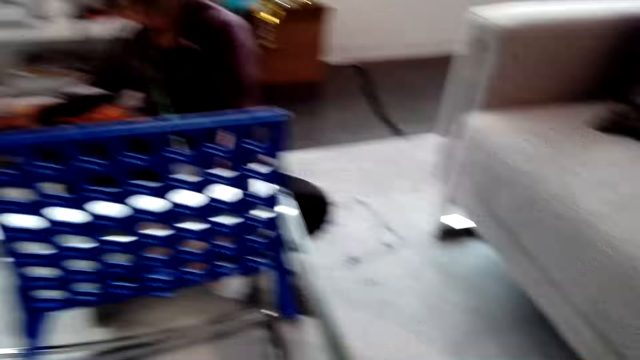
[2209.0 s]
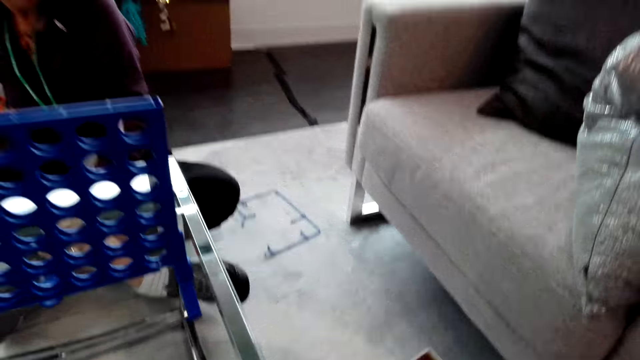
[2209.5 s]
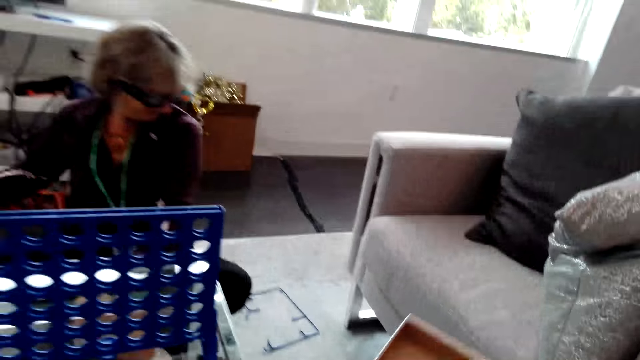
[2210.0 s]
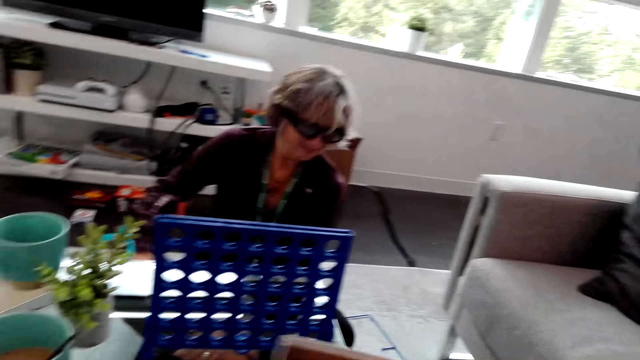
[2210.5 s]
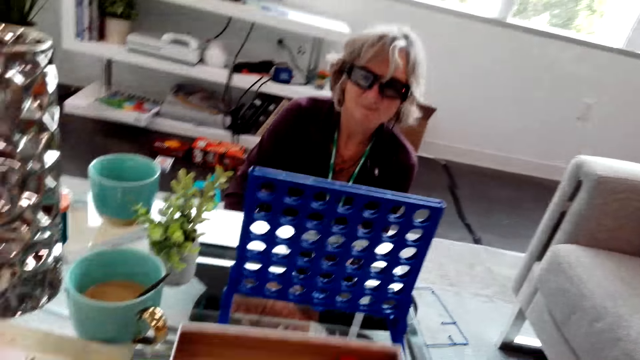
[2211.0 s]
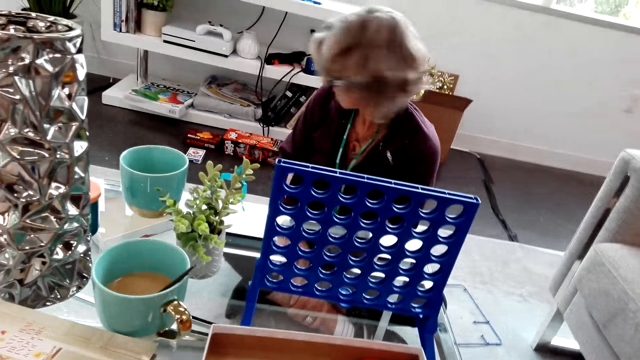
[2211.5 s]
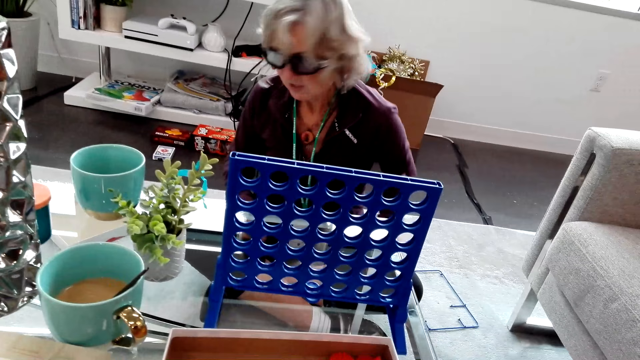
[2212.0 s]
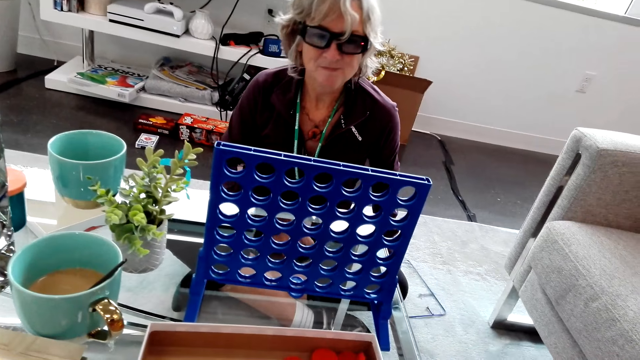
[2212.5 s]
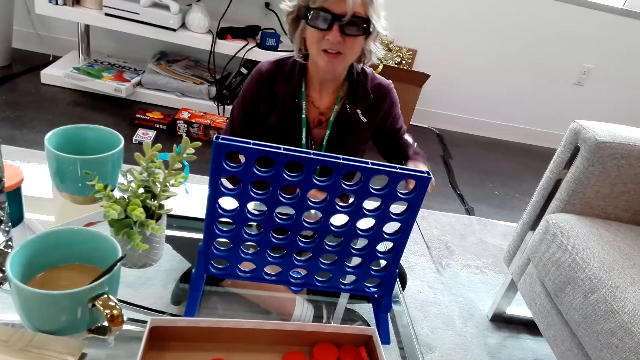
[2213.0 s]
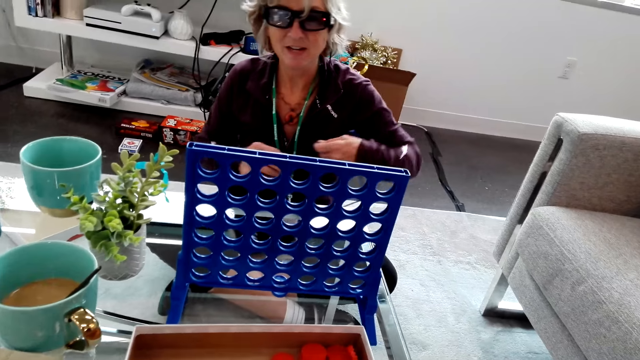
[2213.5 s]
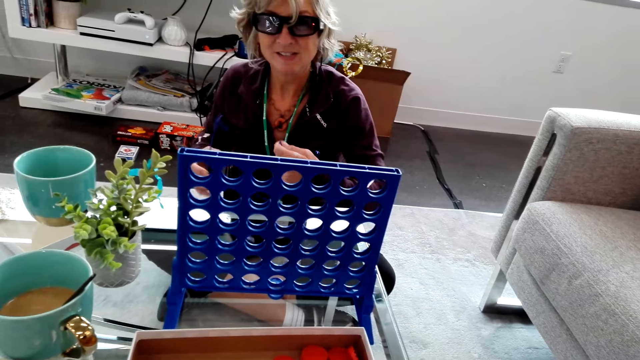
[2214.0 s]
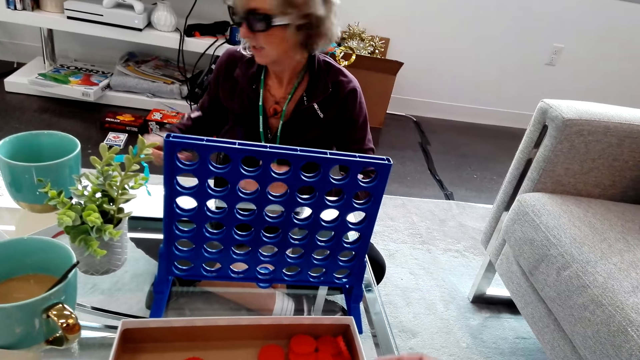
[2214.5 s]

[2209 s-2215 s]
The camera wearer pulls a Connect 4 box on the floor. A lady puts the box on the floor and faces the table. The camera wearer speaks to the lady. They take a blue plastic from the floor.

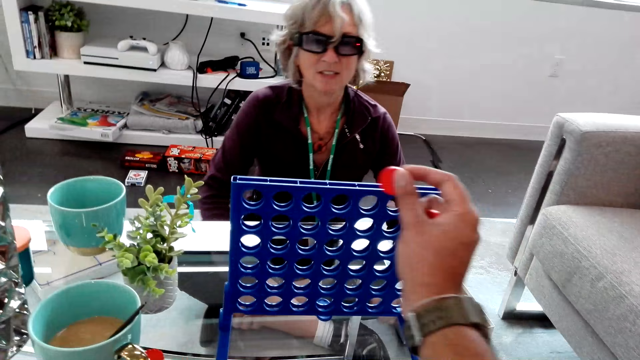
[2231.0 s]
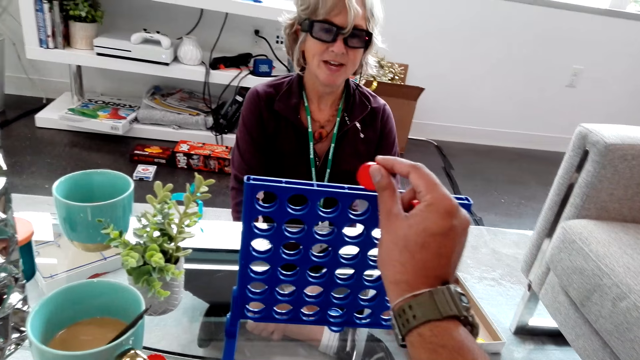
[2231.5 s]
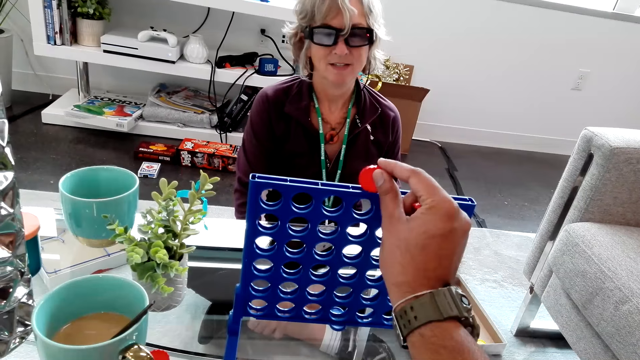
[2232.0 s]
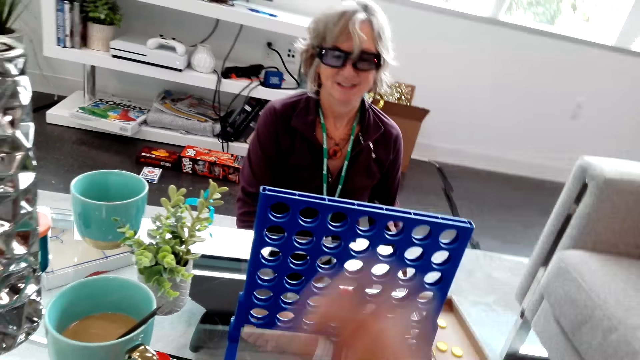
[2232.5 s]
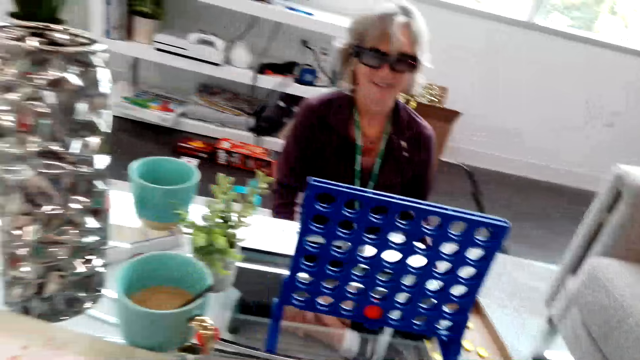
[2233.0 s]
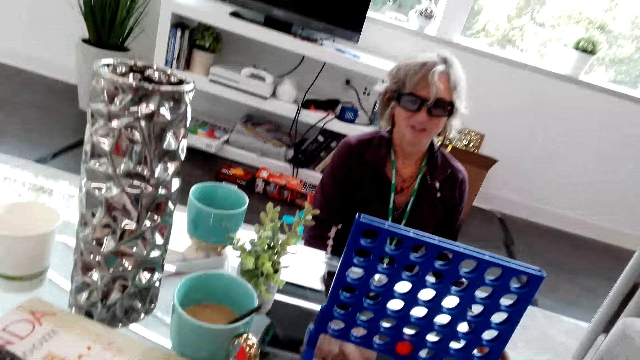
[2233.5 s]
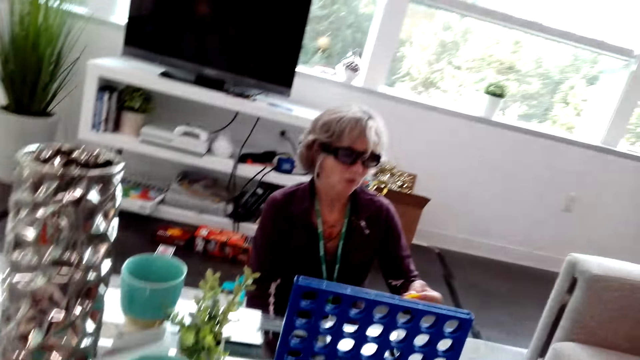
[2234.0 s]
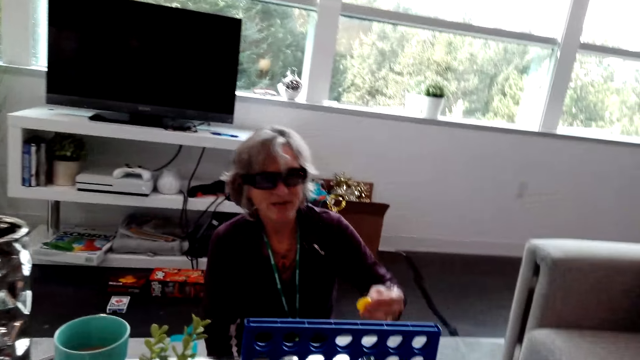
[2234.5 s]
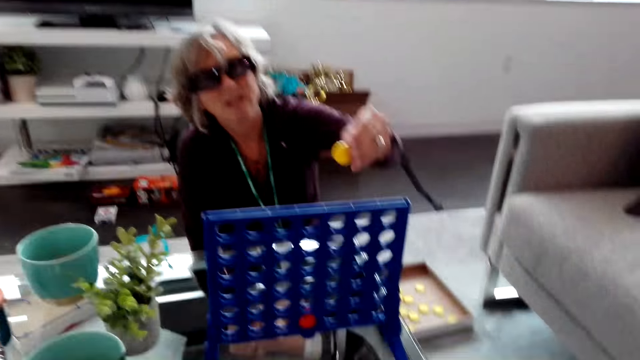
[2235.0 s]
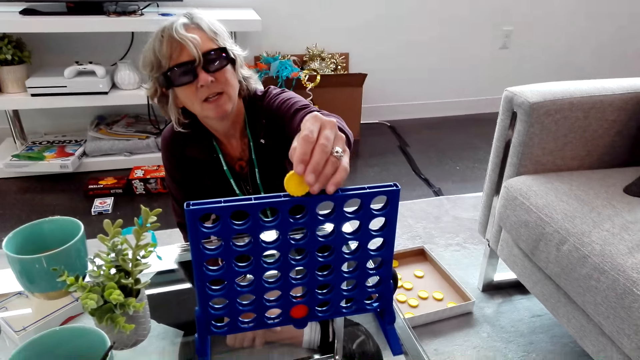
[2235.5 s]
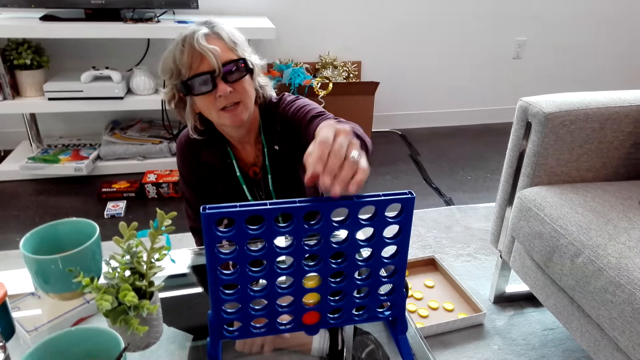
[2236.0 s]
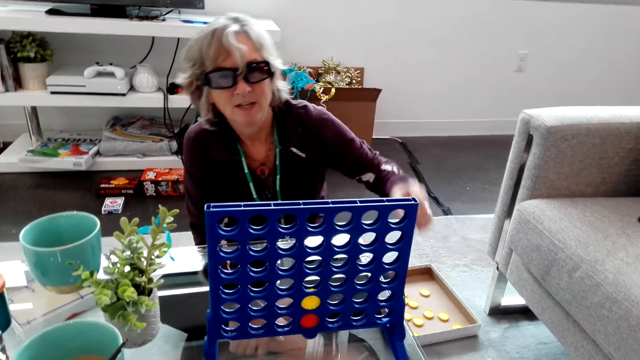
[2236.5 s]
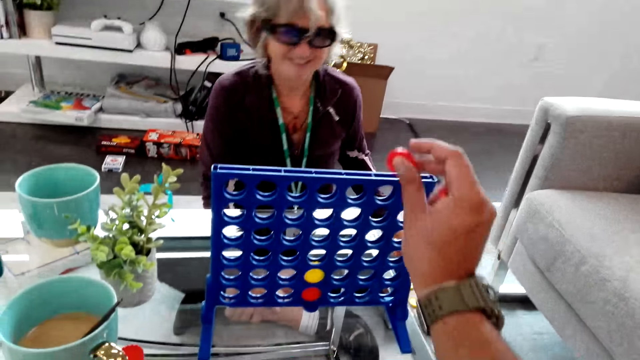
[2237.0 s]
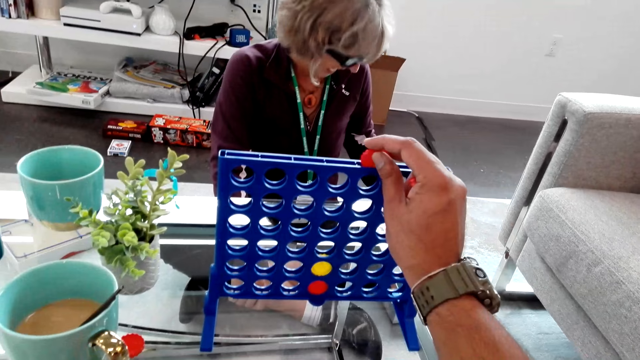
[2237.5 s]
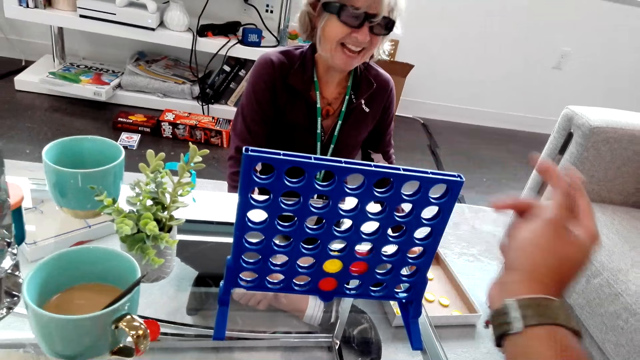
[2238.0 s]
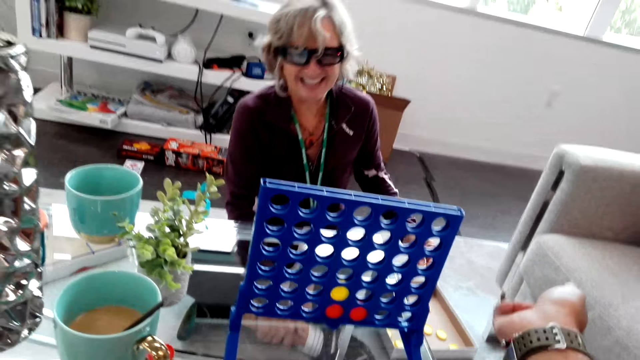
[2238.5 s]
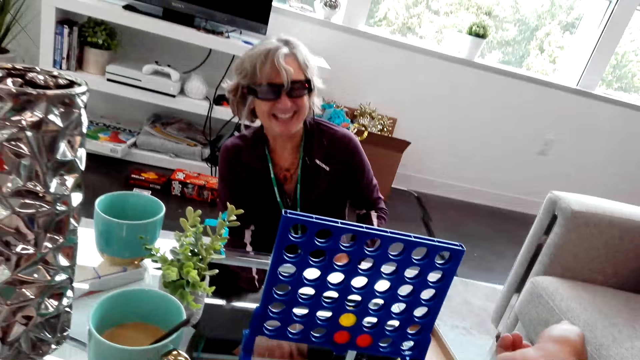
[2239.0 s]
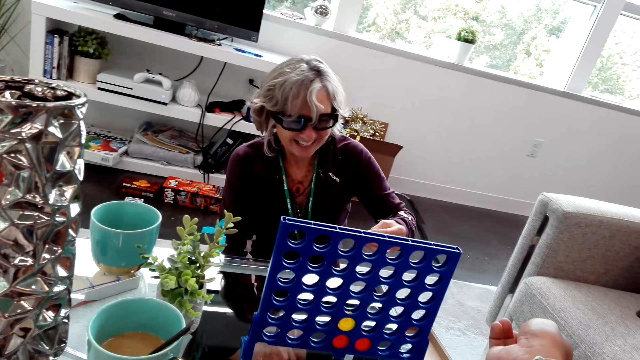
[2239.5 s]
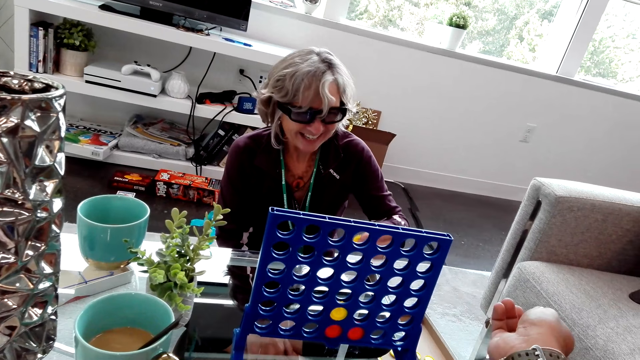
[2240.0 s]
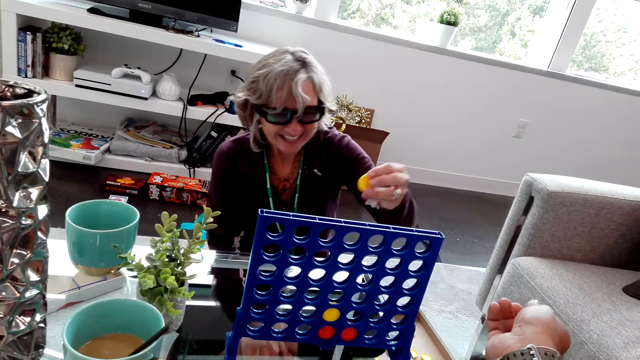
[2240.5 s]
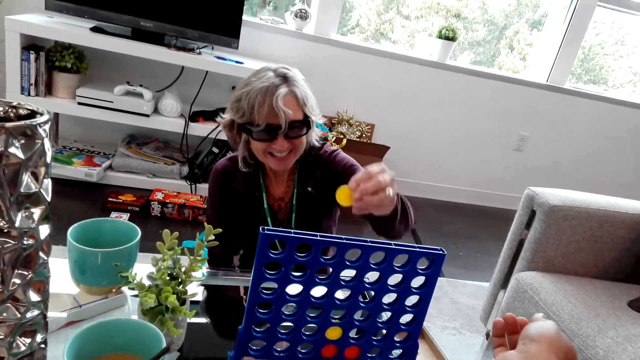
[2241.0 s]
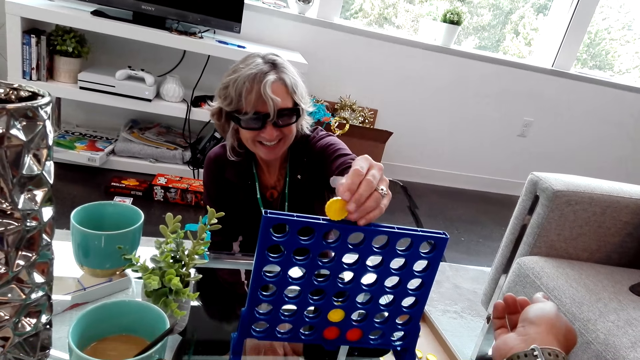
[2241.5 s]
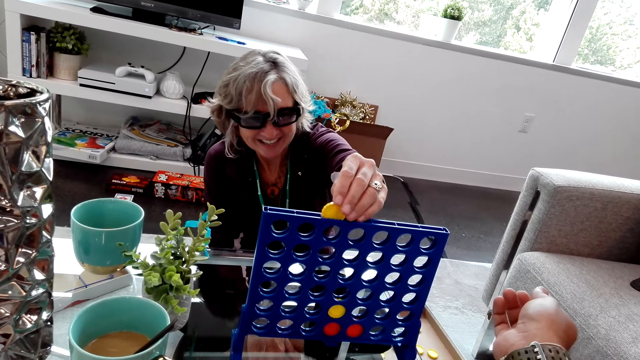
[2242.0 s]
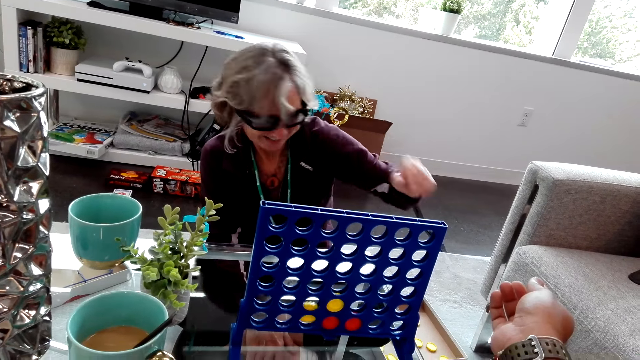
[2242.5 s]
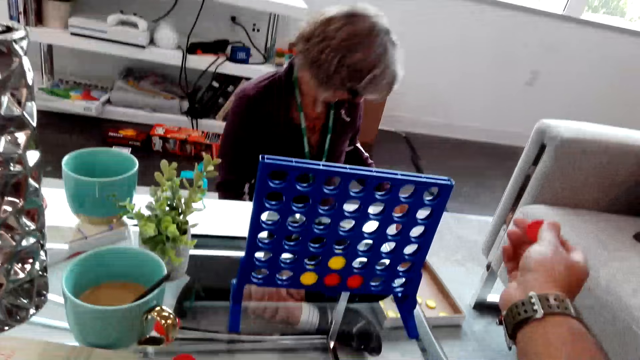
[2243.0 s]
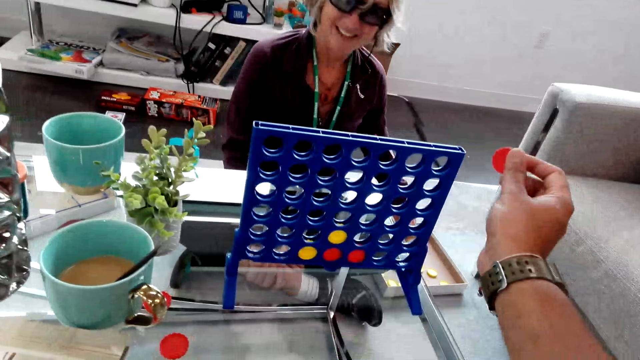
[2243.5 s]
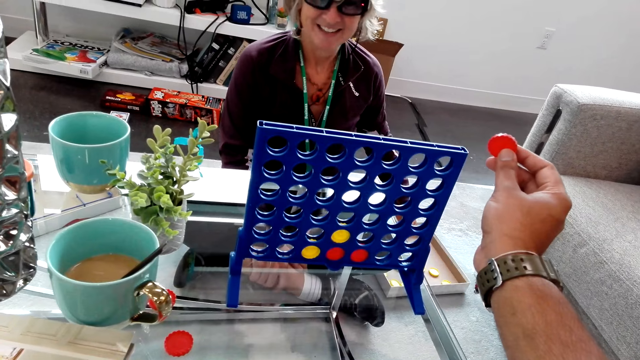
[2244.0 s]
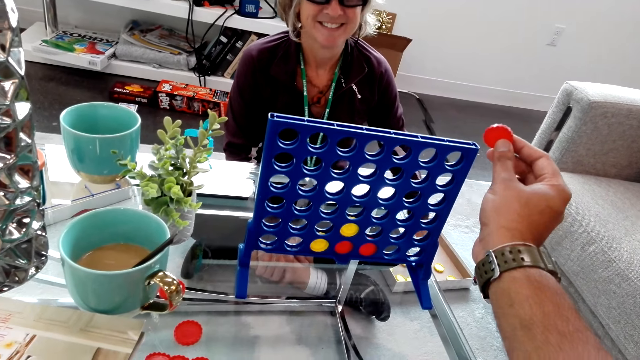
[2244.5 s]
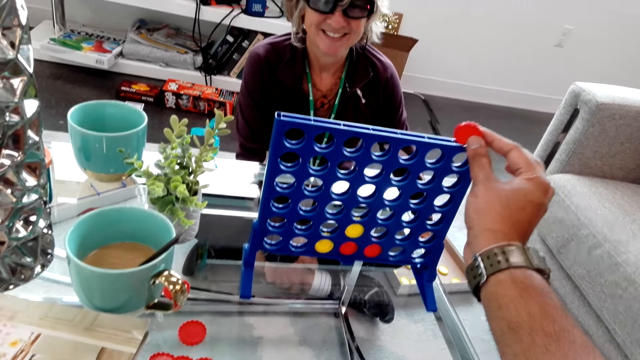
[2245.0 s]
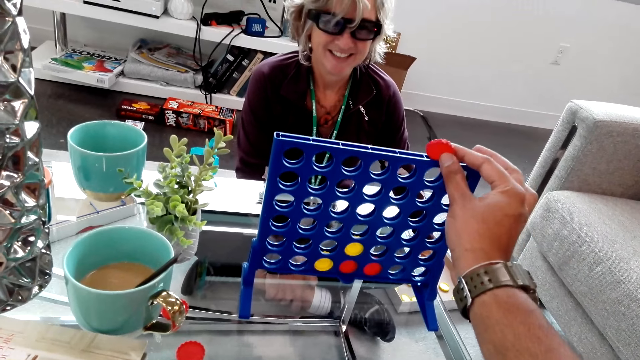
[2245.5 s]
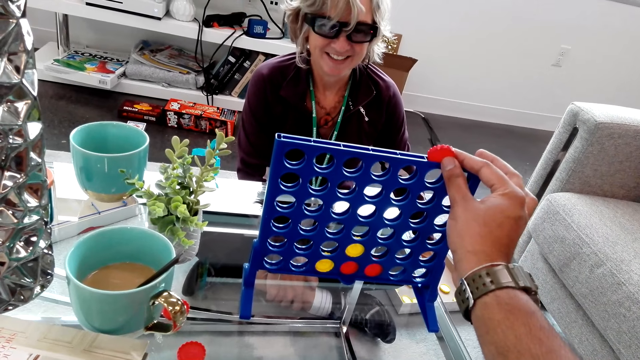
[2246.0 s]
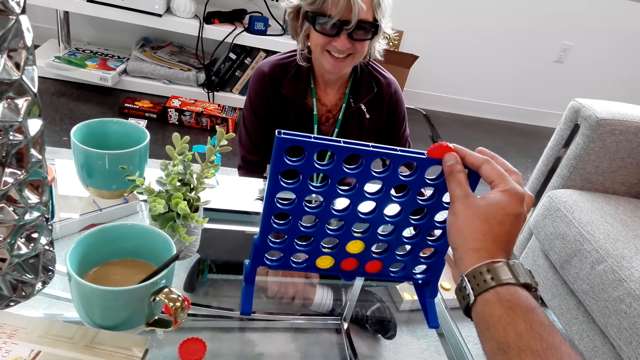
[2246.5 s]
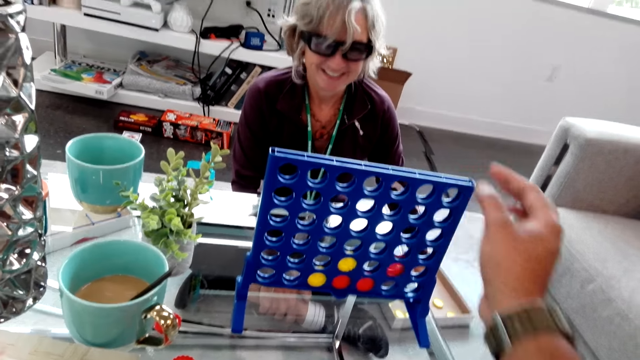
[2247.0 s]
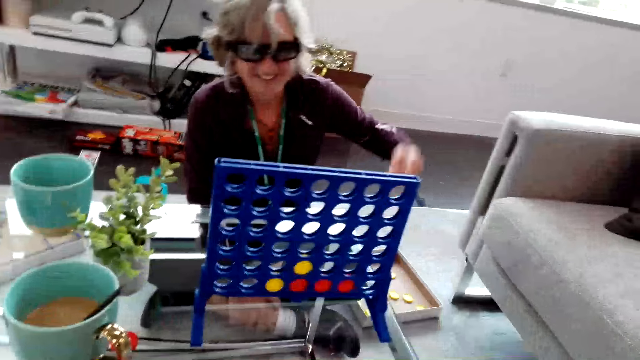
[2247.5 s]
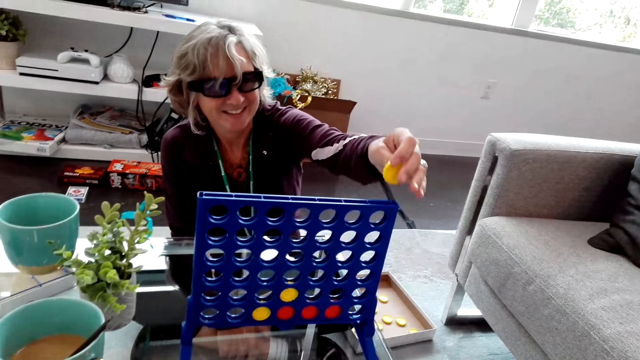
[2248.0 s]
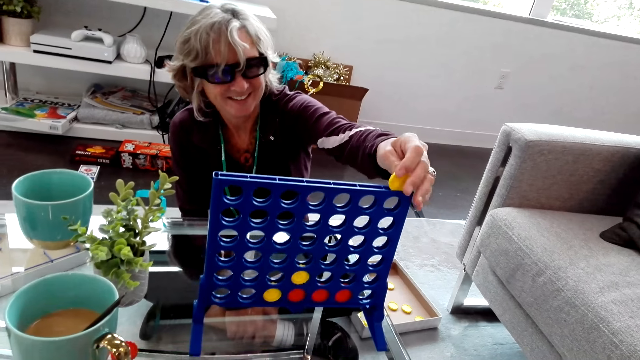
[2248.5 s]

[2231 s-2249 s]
The camera wearer speaks to a lady. They play the connect four game and drop the red game piece inside the rack. The lady speaks to the camera wearer. The lady holds a yellow game piece in hand. The lady plays the connect four game. The camera wearer speaks to the lady. The lady drops the yellow piece in the rack. The lady speaks to the camera wearer. The camera wearer plays the connect four game. He drops a red piece inside the rack. The lady laughs with the camera wearer. The lady holds a yellow piece above the rack. The camera wearer shows the lady his hand. The lady plays the connect four game and drops the yellow piece inside the rack. The camera wearer holds a red game piece in hand. He plays the connect four game. He drops the red piece inside the rack. The lady holds a yellow piece in hand.
